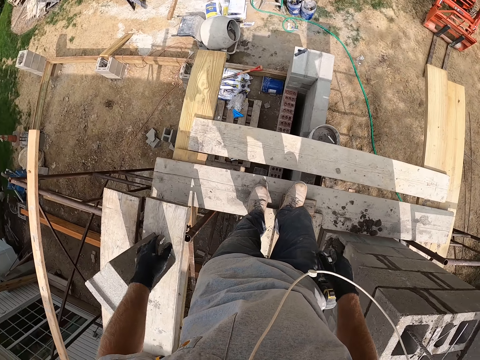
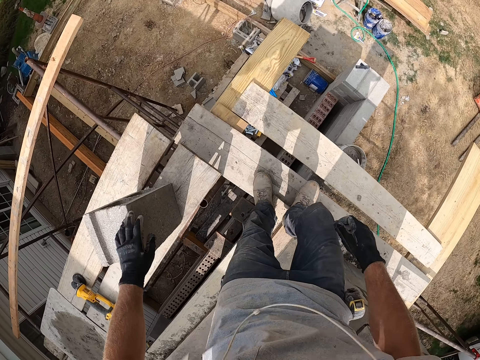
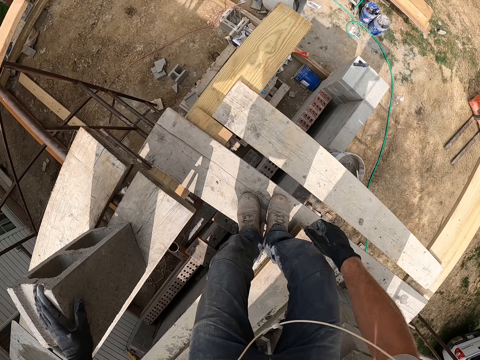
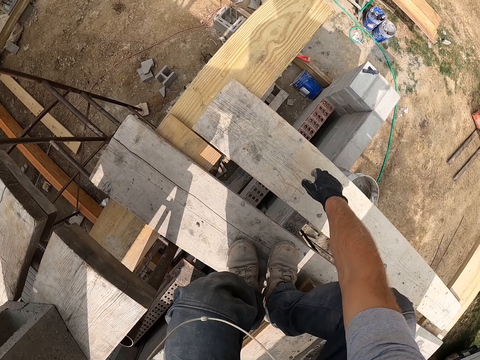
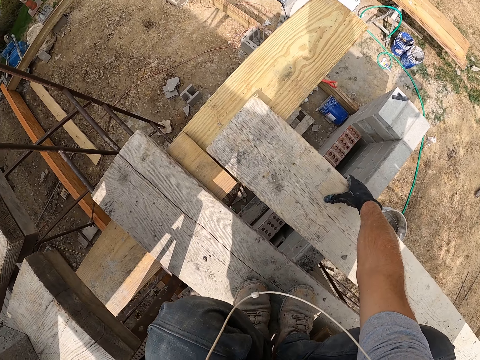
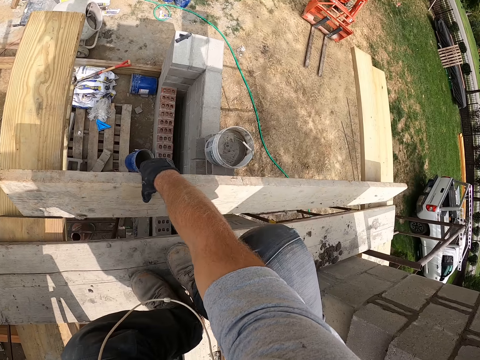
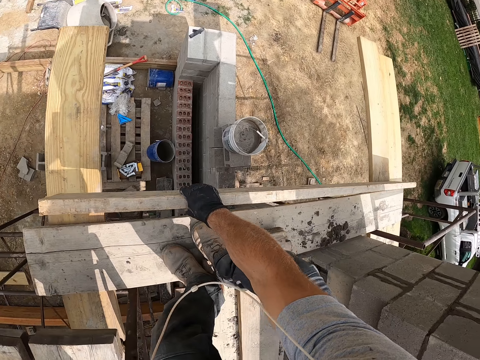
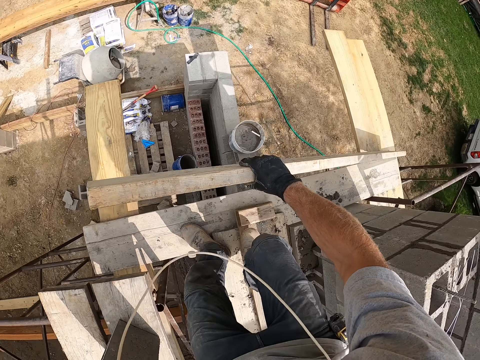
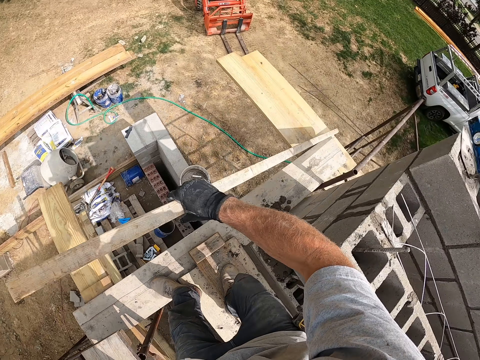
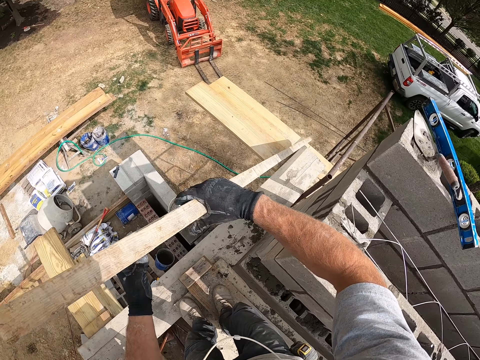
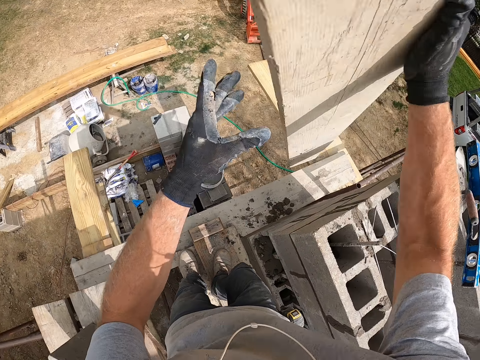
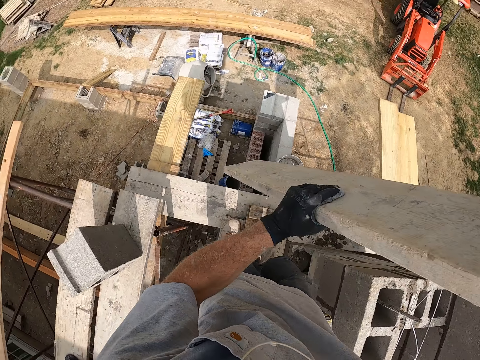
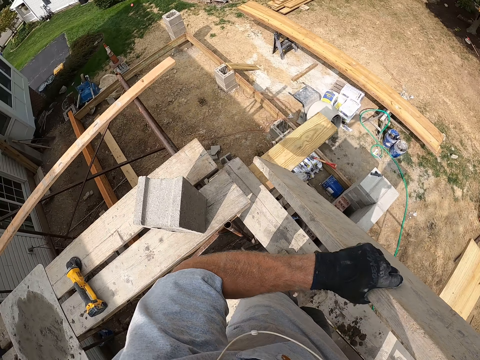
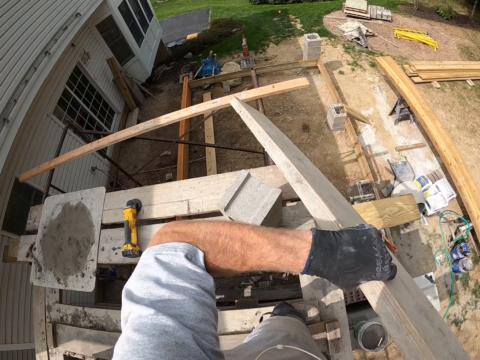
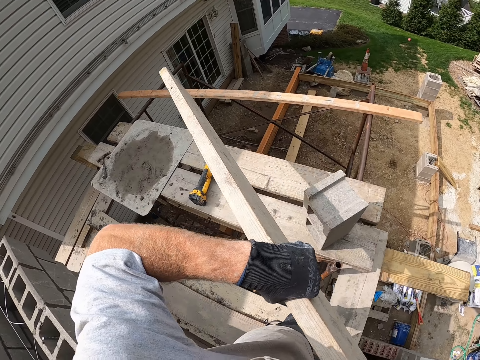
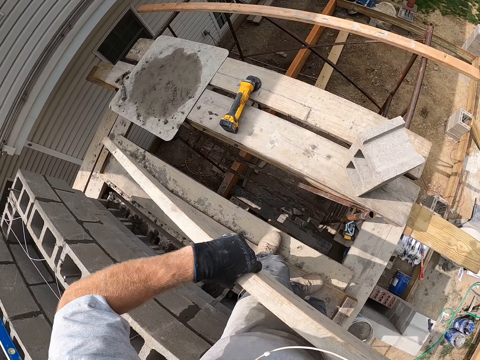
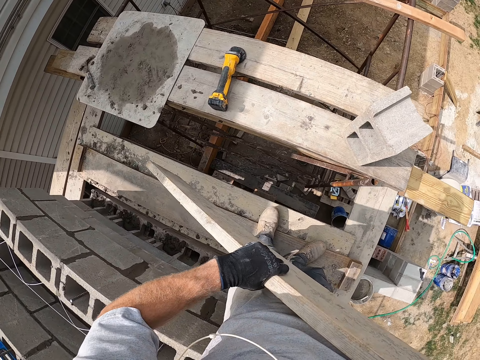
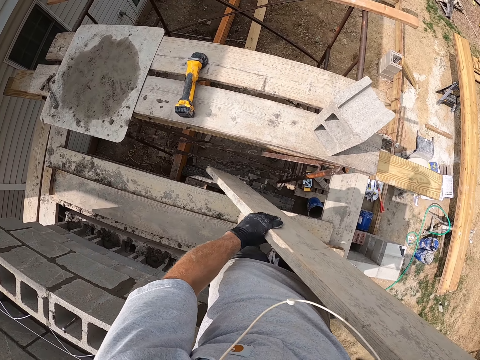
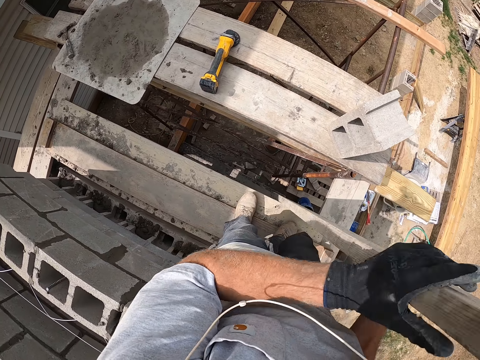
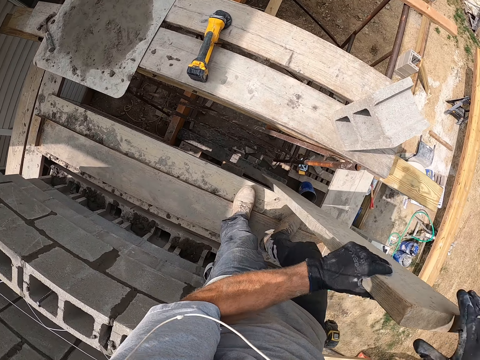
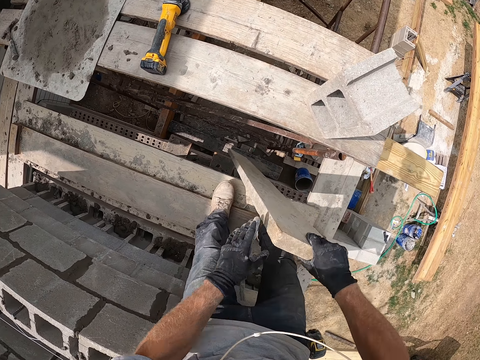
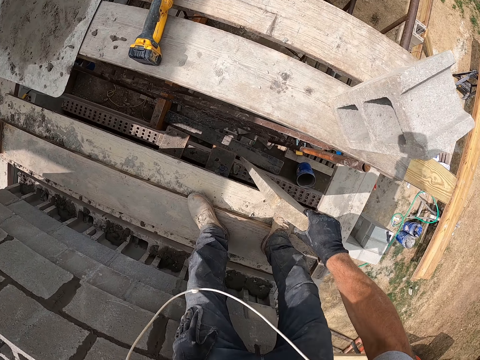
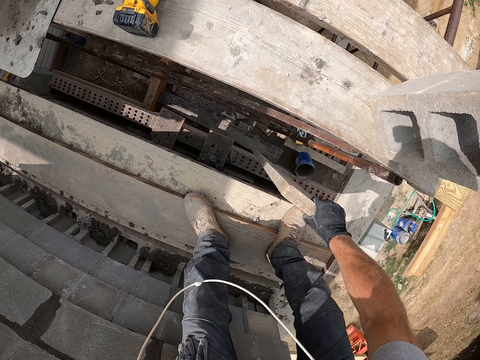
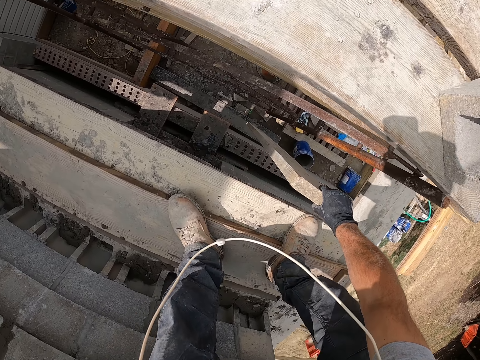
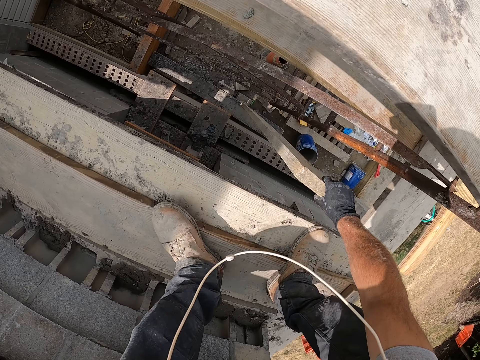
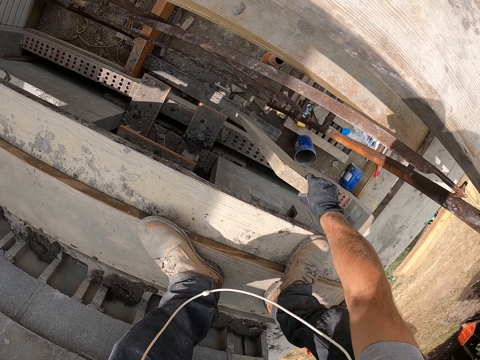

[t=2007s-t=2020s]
The camera wearer picks up a wooden plank with his right hand. He adjusts the wooden plank in his hands. He walks around a construction site. He drops the wooden plank on the ground with his right hand.

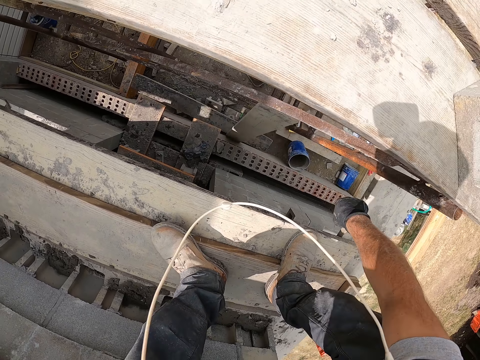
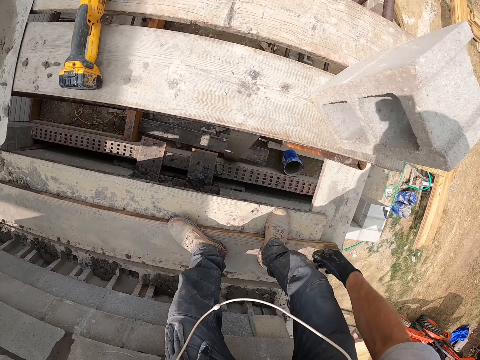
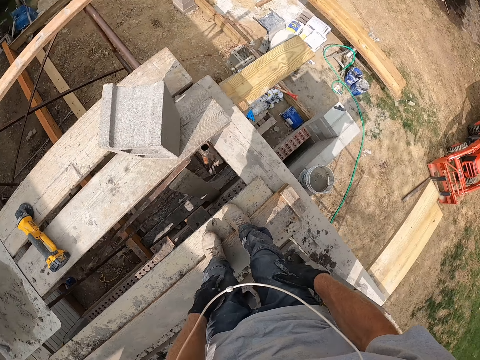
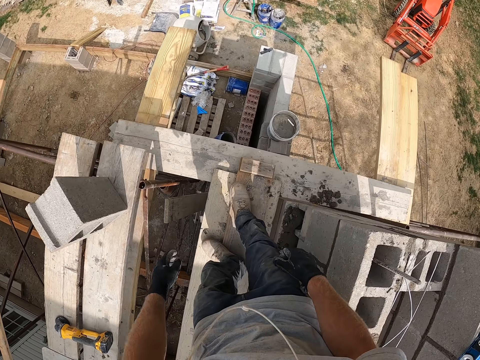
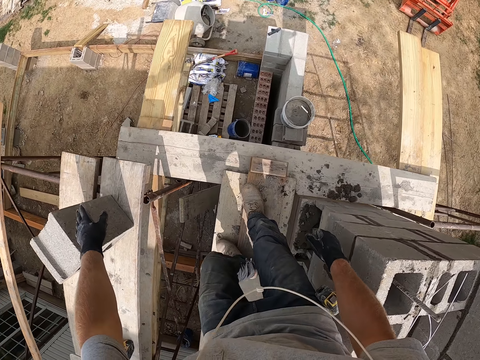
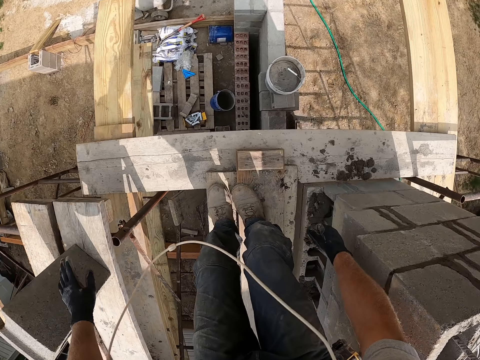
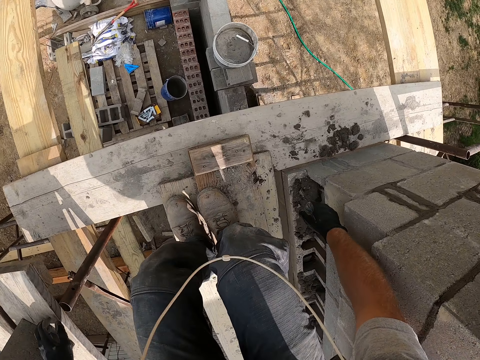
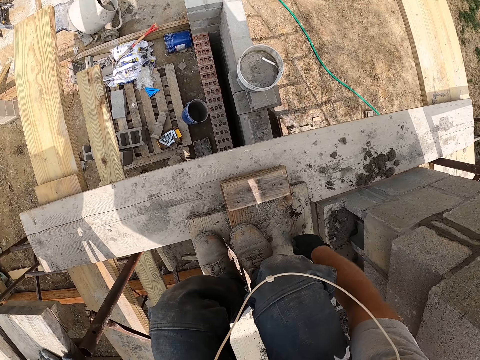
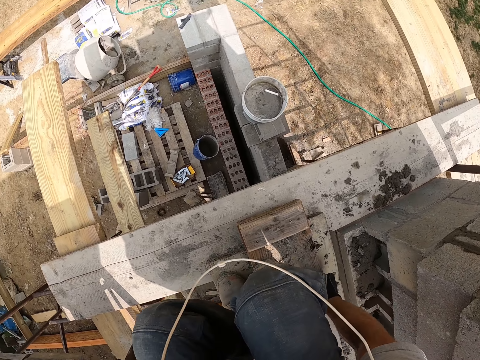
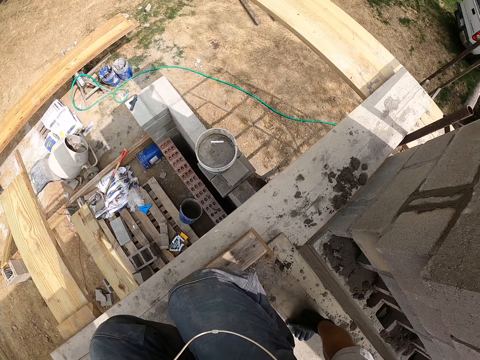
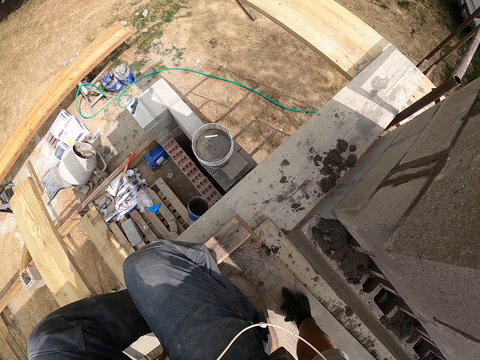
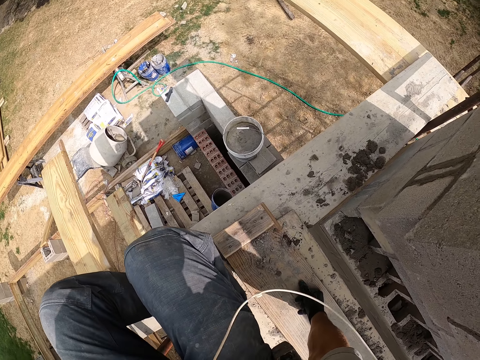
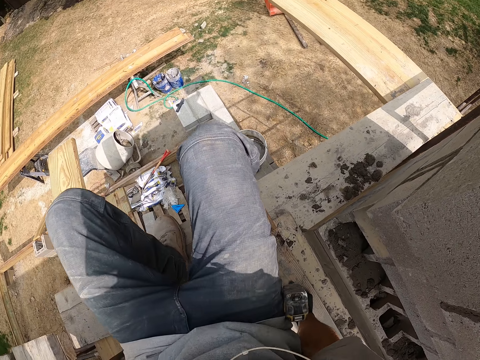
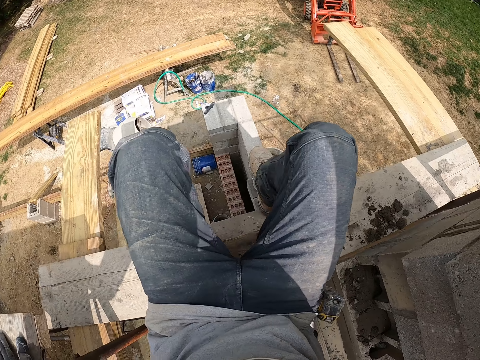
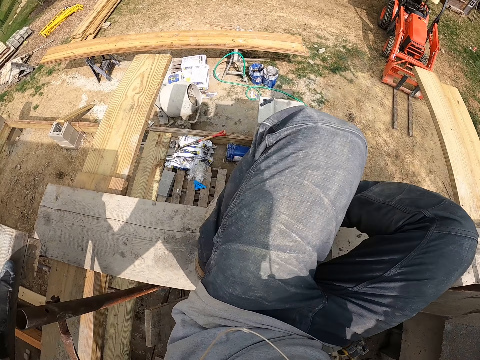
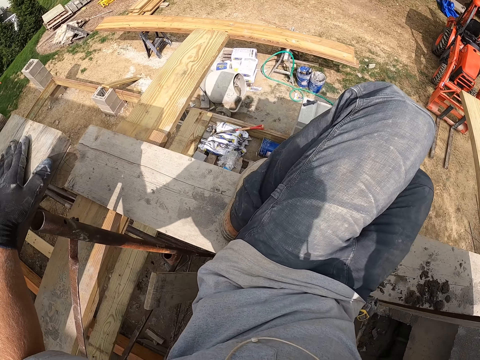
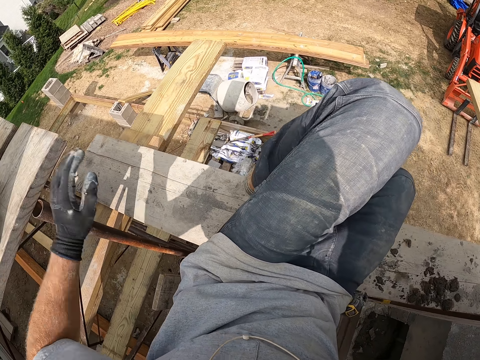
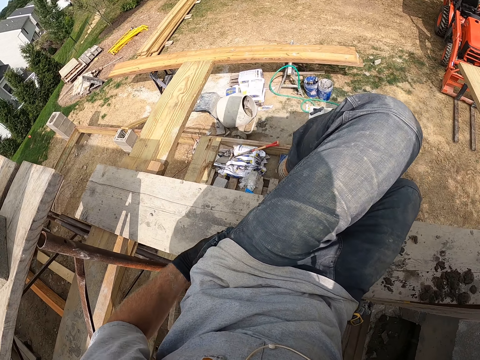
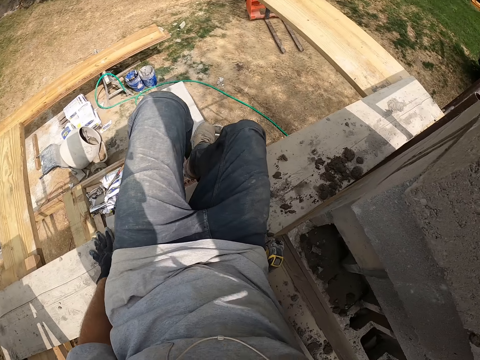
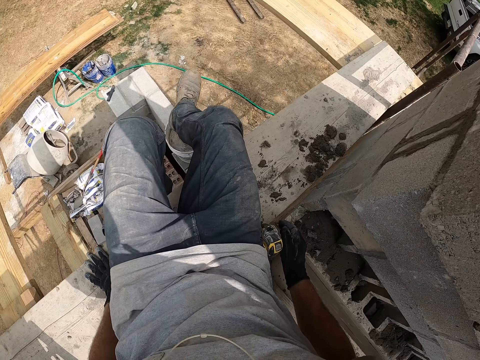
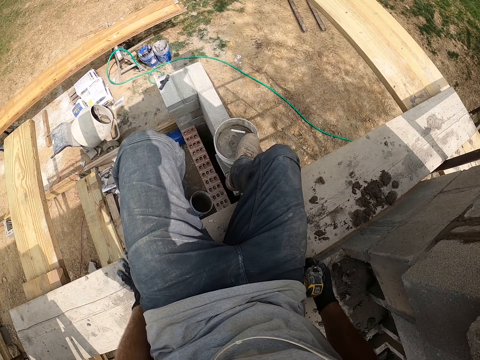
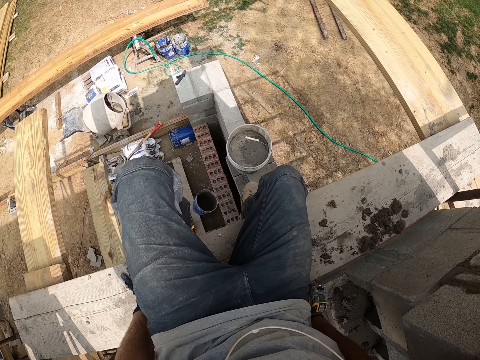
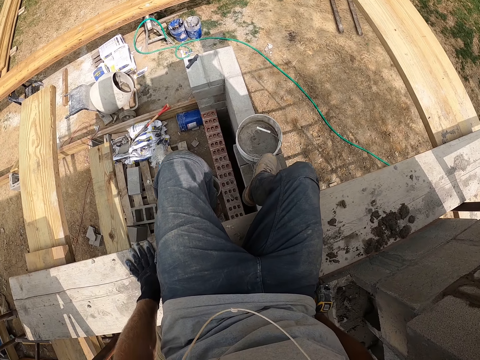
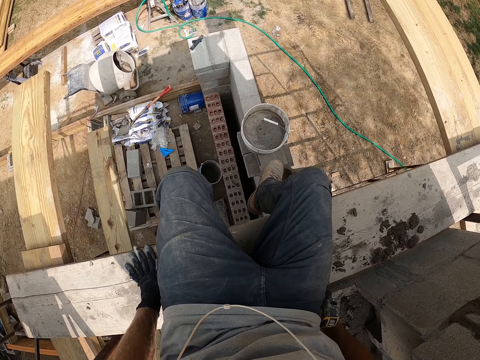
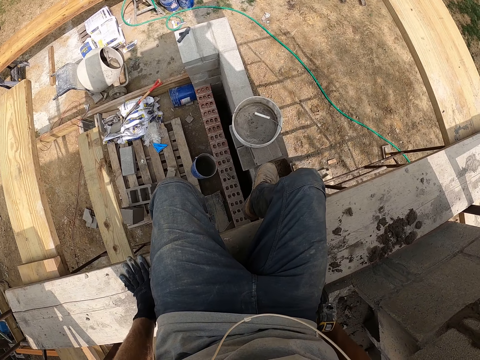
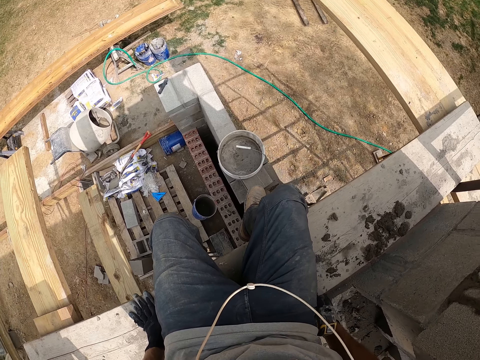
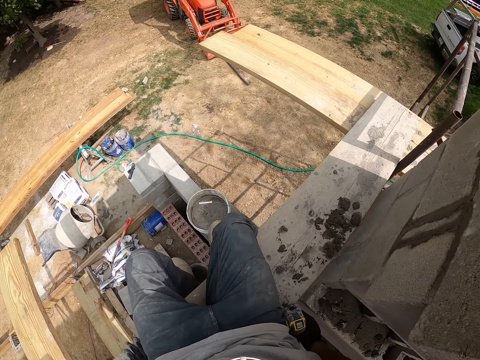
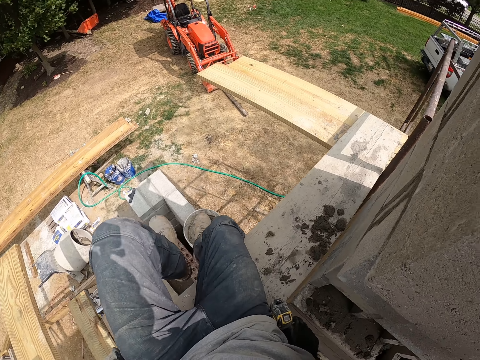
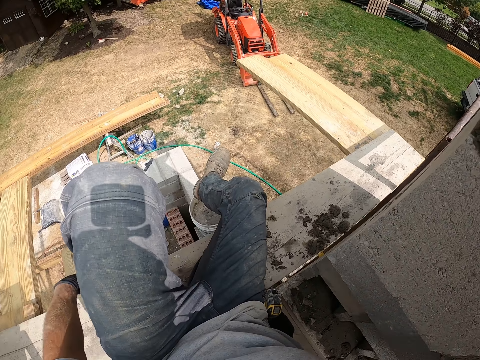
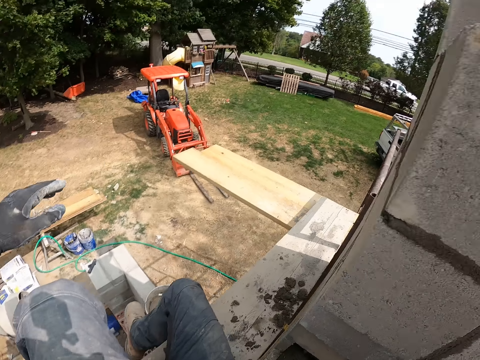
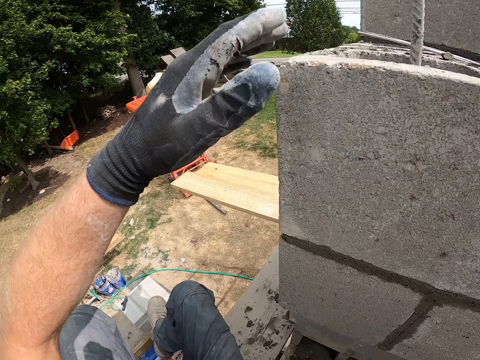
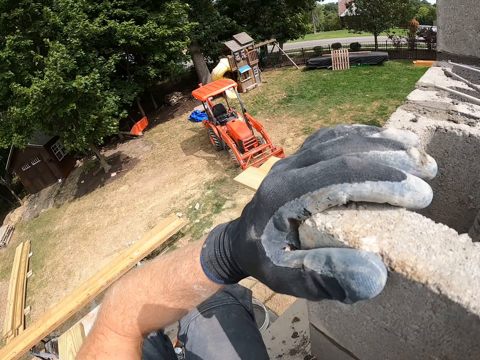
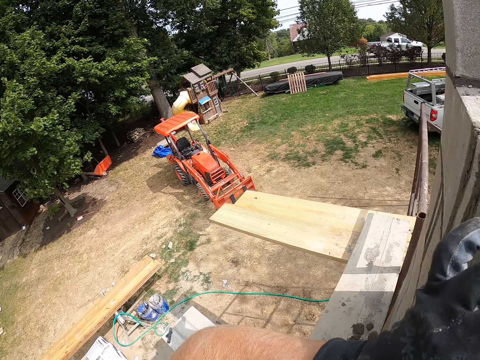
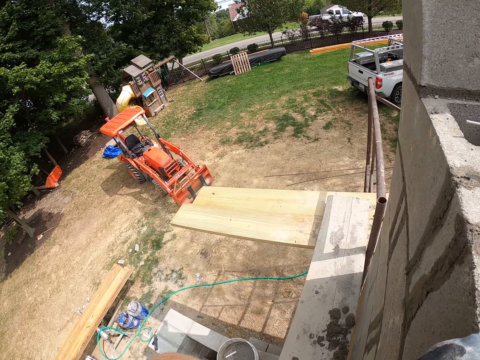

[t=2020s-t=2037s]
The camera wearer walks around a construction site. He sits on the wooden plank. He sits down on the piece of wood. He stands up from the wooden plank. He holds a concrete block with his left hand.
